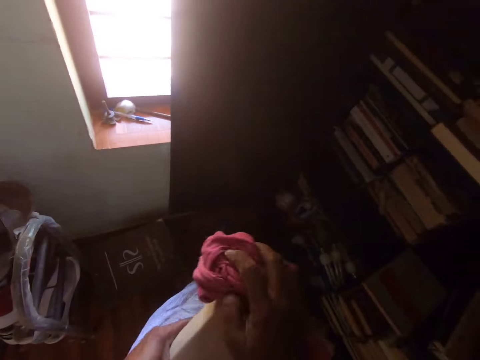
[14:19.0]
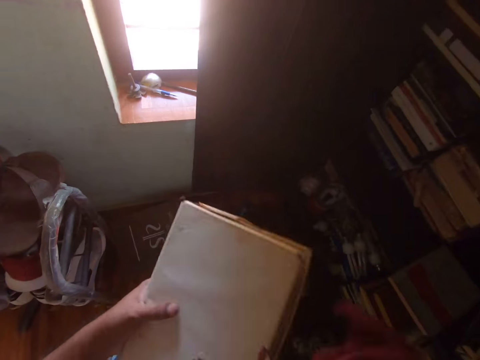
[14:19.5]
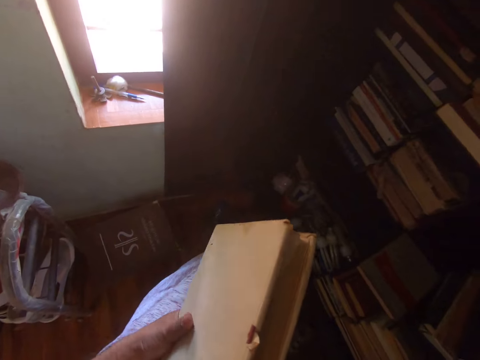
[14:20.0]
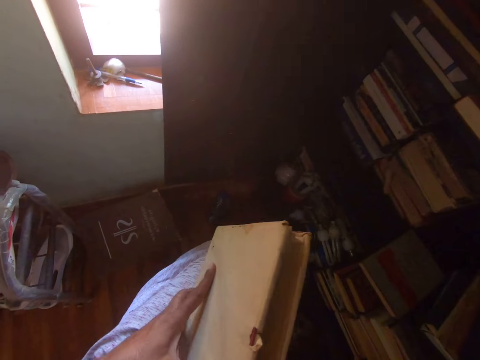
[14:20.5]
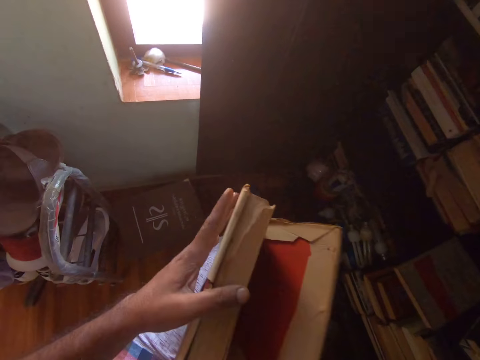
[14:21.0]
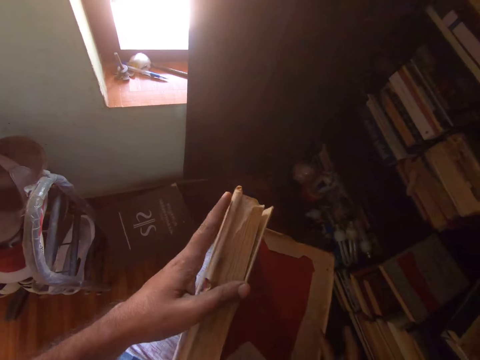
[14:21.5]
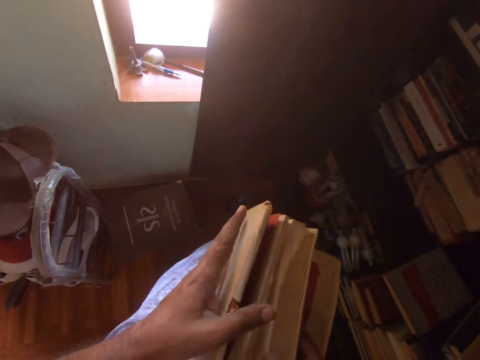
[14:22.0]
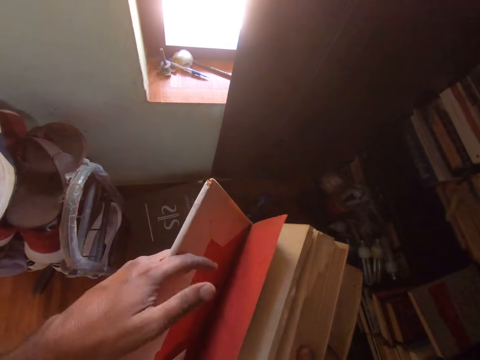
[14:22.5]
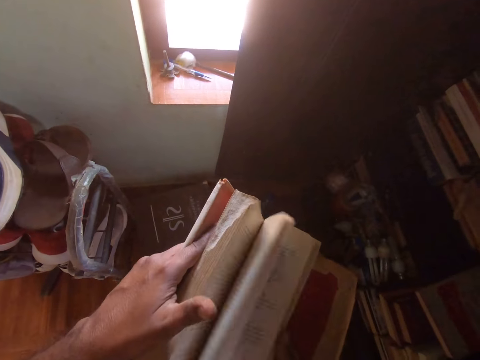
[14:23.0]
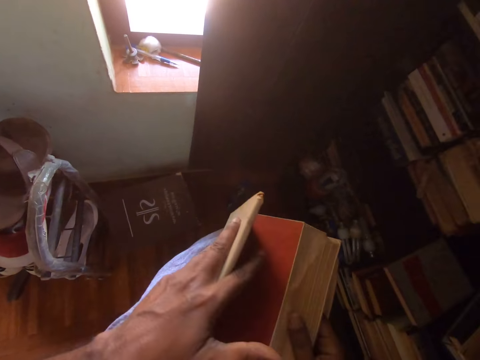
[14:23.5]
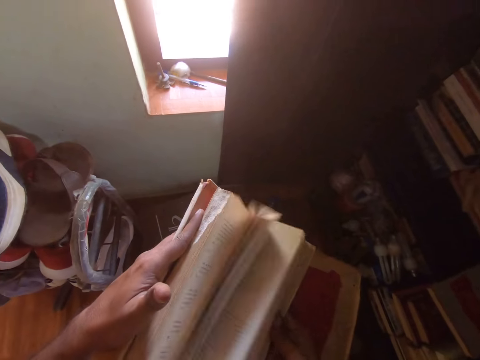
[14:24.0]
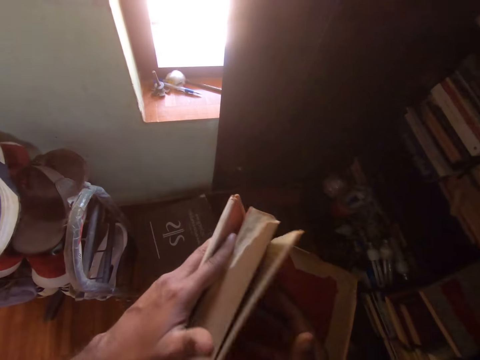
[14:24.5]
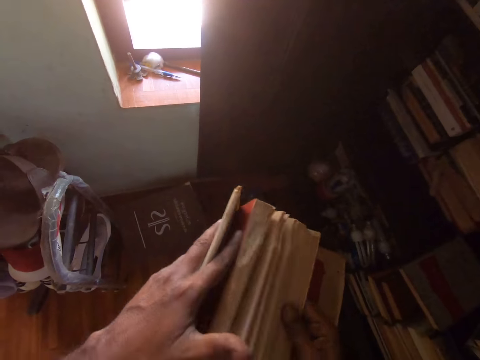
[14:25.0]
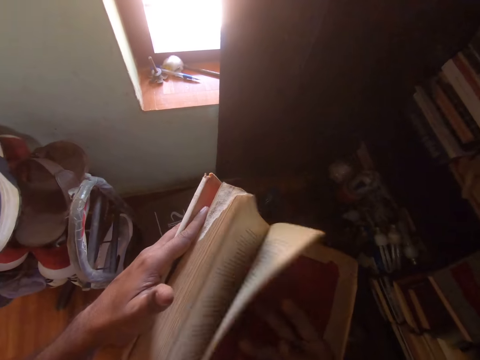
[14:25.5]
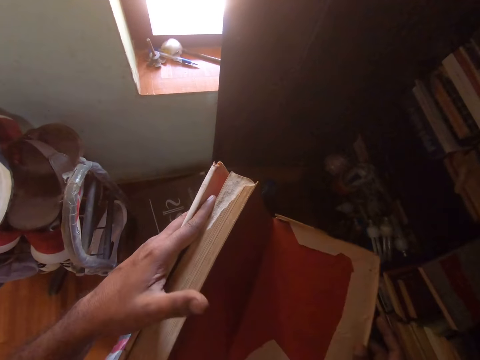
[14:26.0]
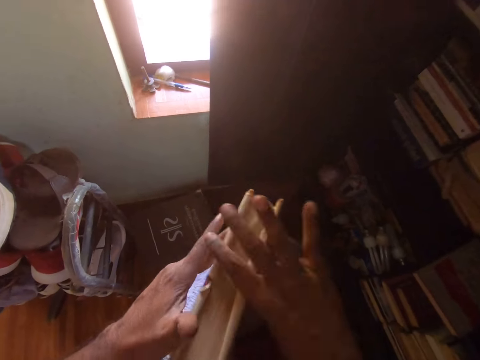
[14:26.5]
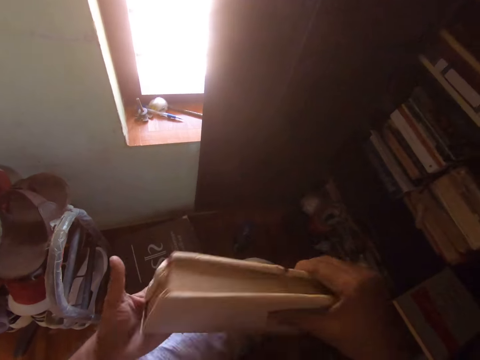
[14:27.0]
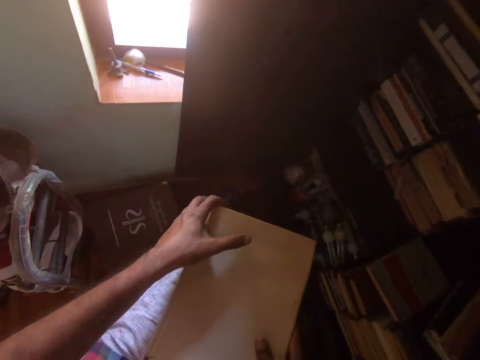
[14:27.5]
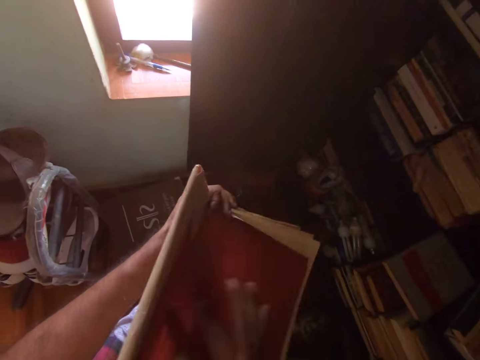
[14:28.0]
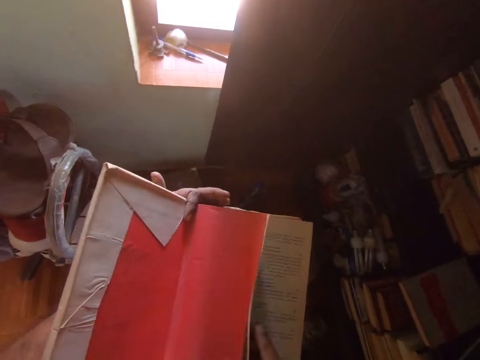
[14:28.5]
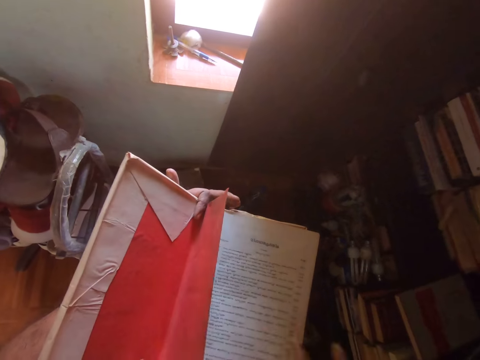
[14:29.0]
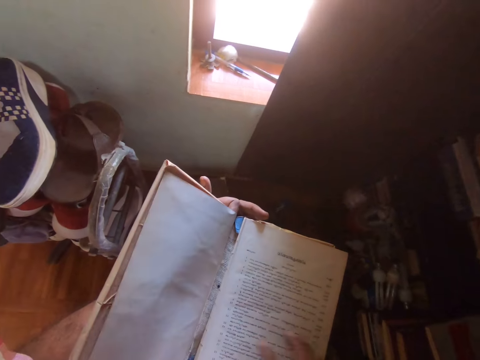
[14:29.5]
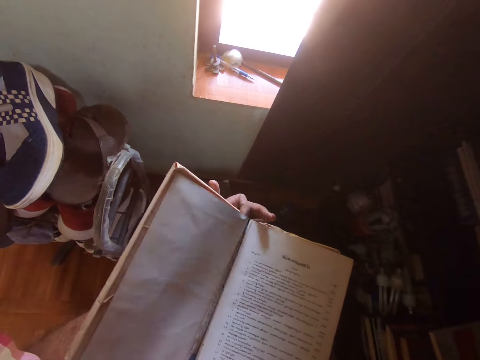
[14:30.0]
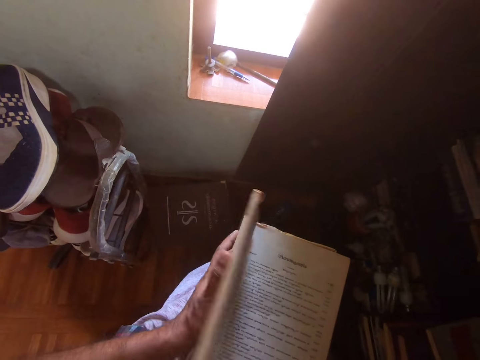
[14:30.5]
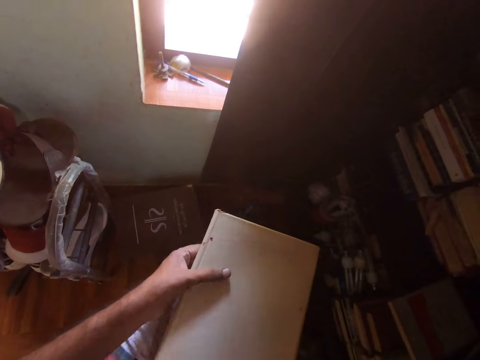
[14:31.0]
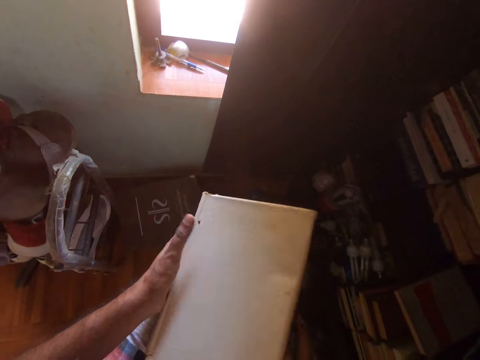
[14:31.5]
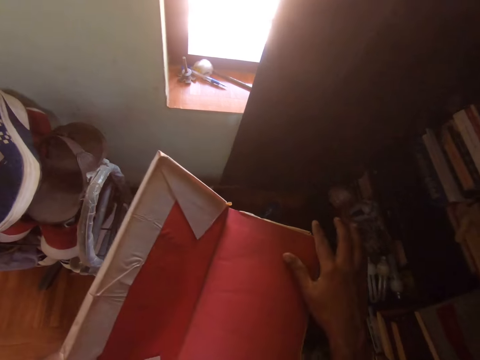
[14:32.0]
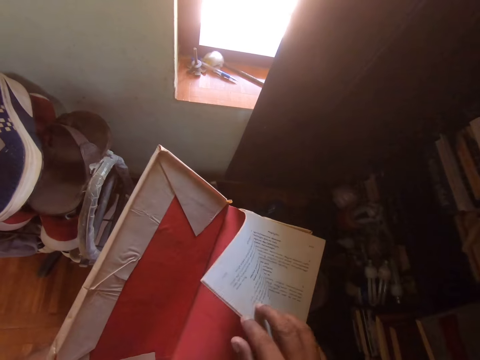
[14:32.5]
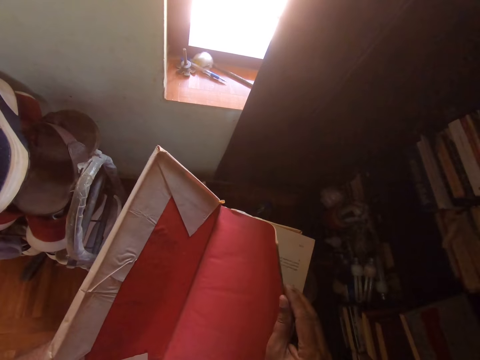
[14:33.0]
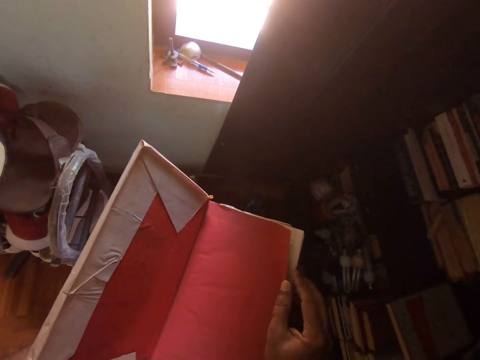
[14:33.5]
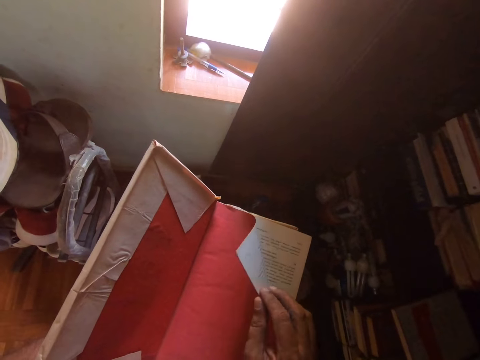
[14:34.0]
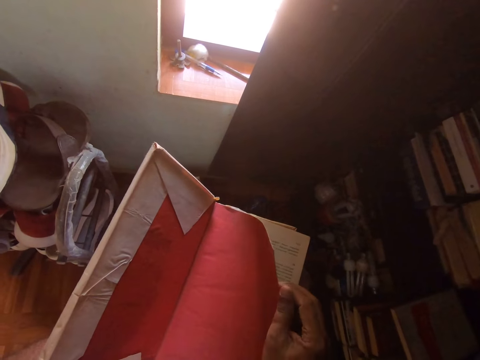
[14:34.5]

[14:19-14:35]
The camera wearer wipes the book with a cloth. They peruse the book. They open the book page. They touch the book. They open the book page.

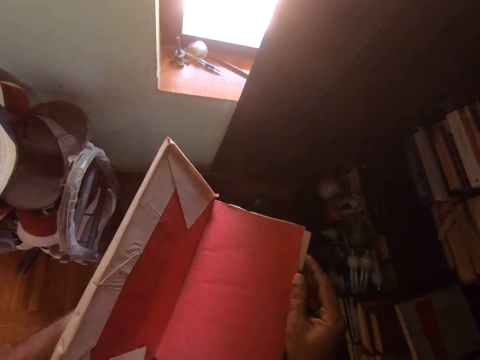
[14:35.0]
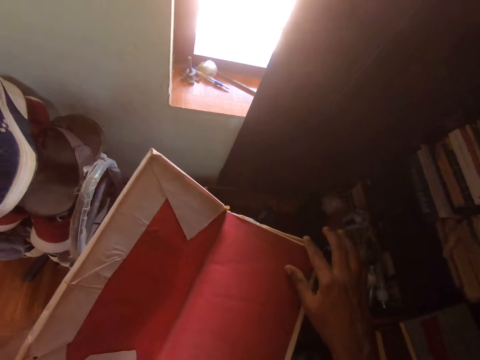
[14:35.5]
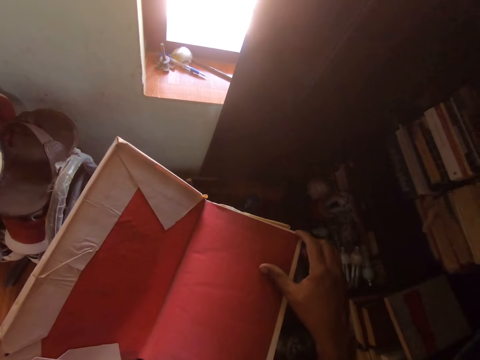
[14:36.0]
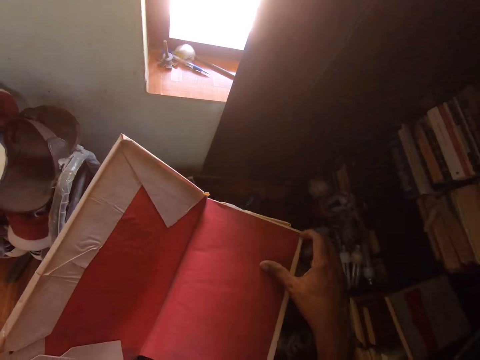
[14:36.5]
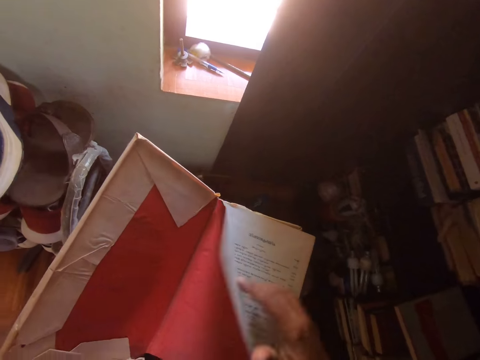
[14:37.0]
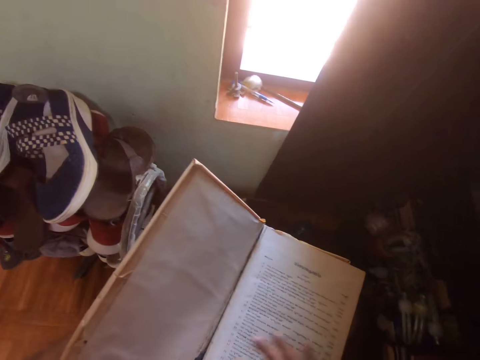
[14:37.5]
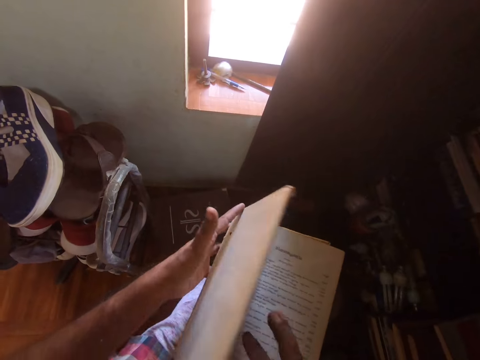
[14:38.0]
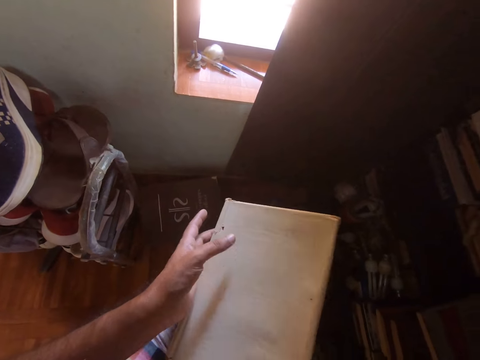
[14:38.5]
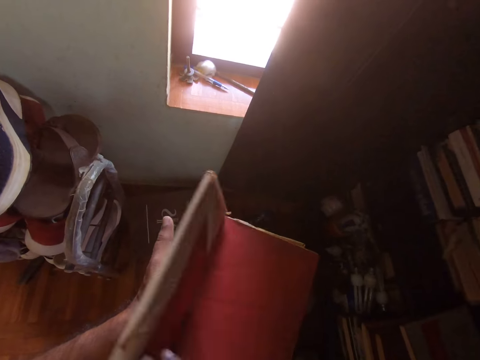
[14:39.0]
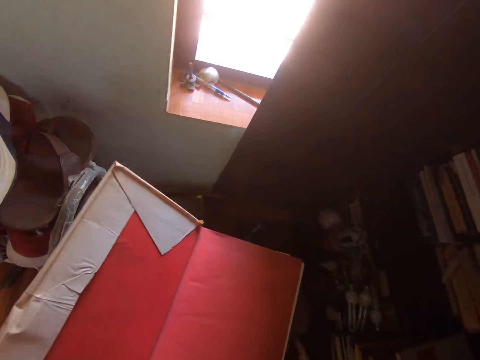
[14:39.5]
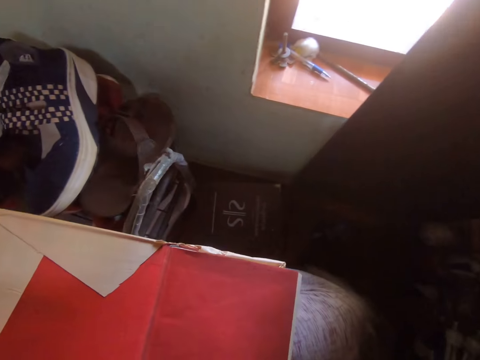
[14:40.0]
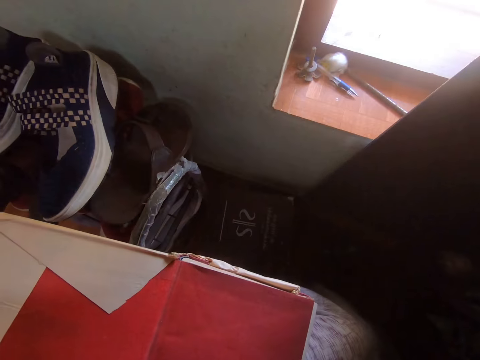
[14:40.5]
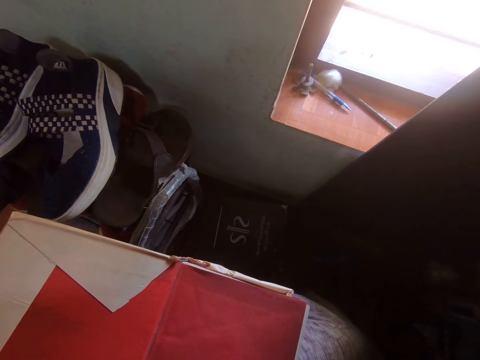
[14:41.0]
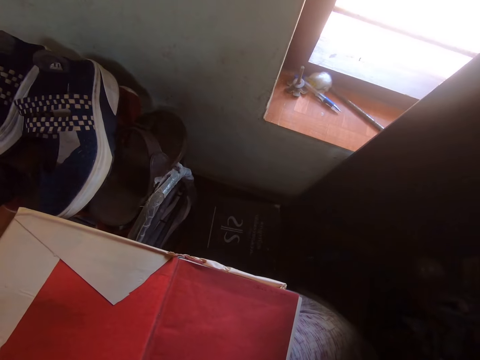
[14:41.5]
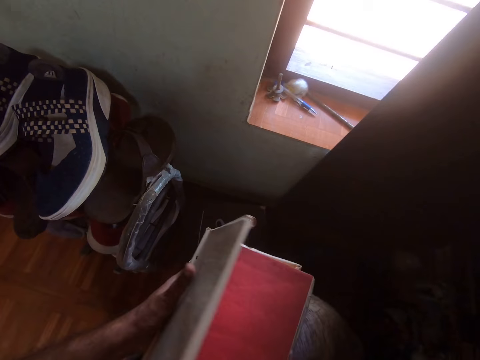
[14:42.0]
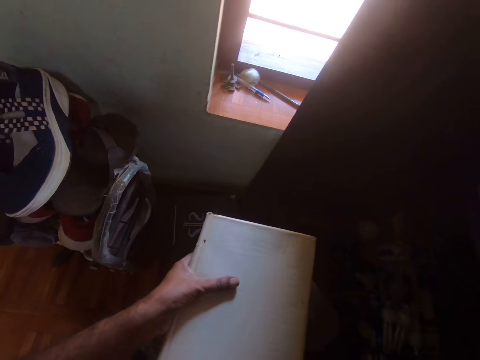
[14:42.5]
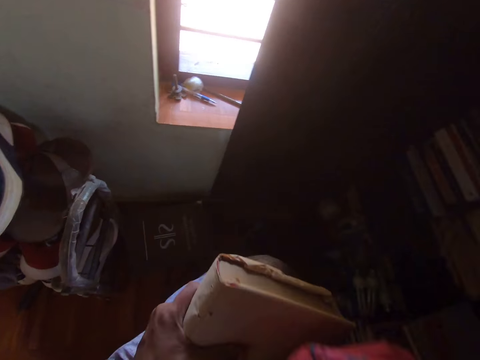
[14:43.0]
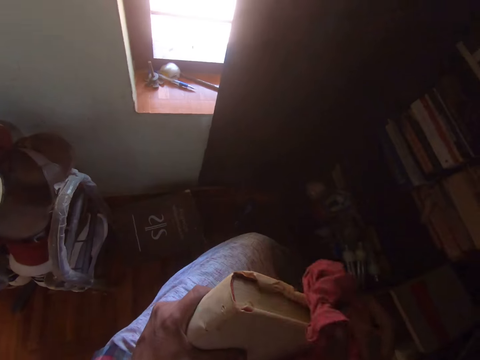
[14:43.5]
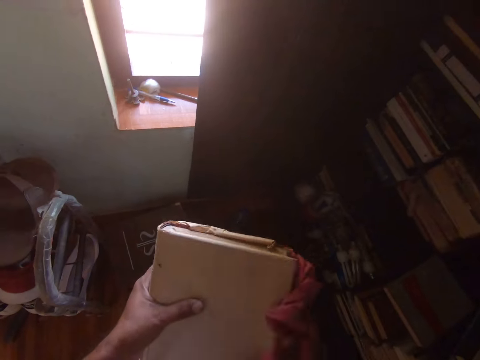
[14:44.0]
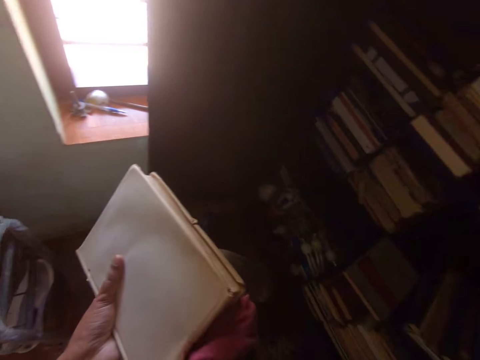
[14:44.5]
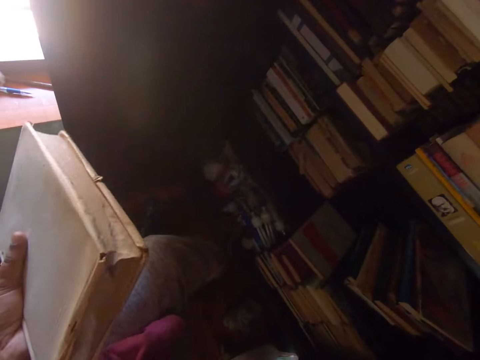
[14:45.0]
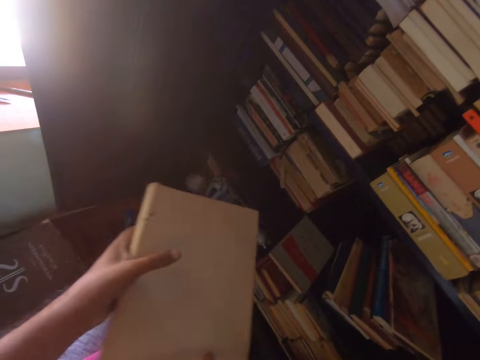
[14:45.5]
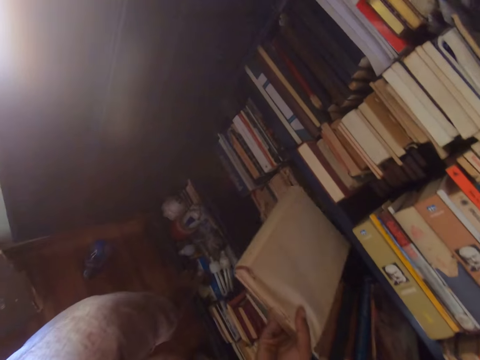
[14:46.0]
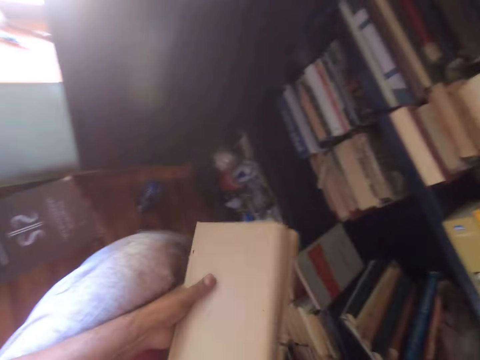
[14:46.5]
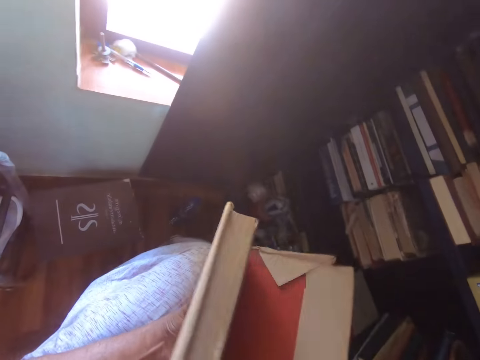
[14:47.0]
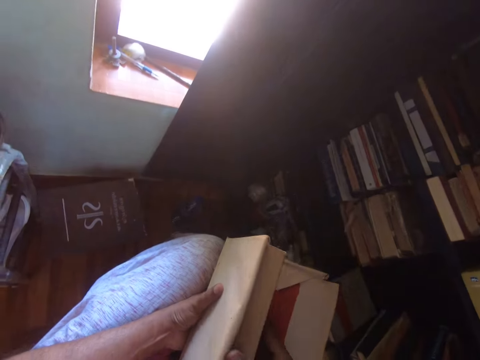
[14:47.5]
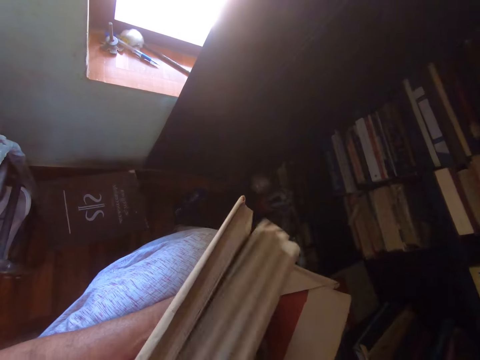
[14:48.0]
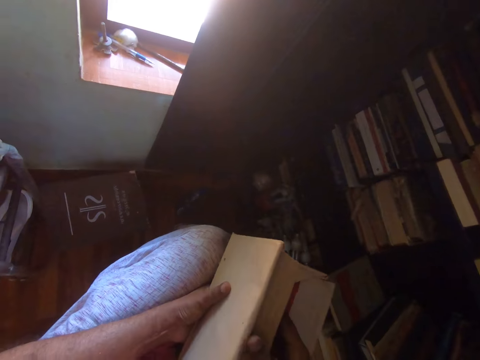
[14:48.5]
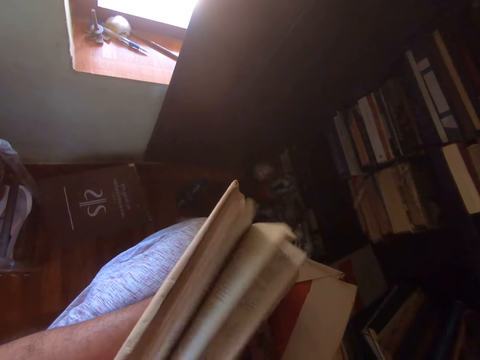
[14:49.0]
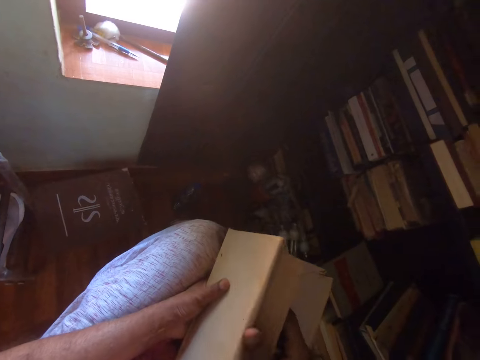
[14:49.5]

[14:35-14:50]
The camera wearer touches the book. They wipe the book with a cloth. They peruse the book. They open the book page.
